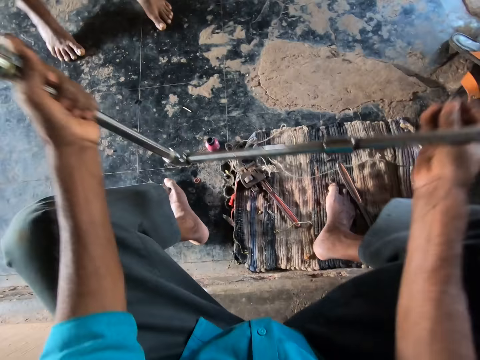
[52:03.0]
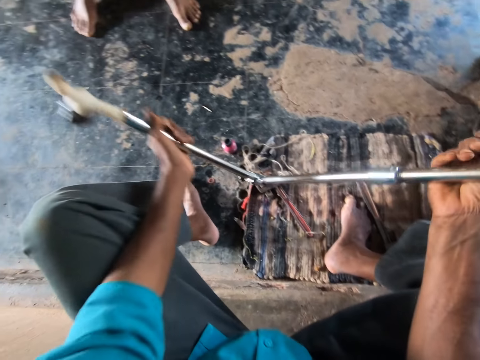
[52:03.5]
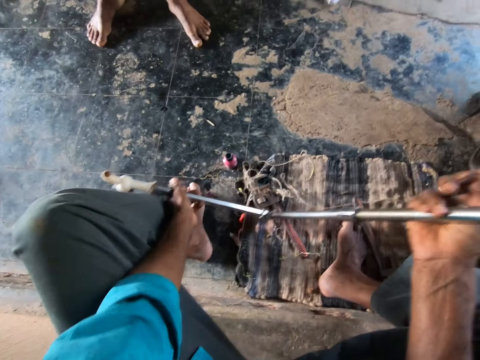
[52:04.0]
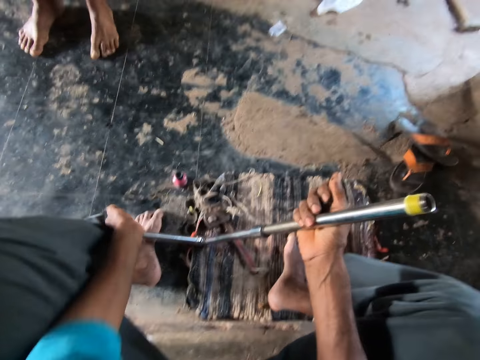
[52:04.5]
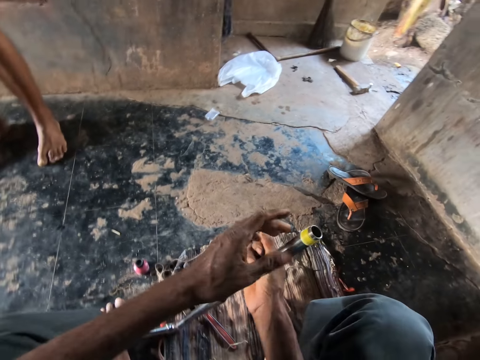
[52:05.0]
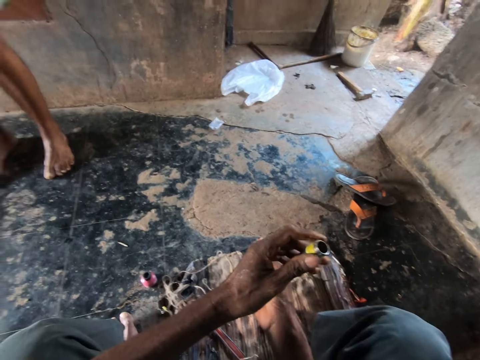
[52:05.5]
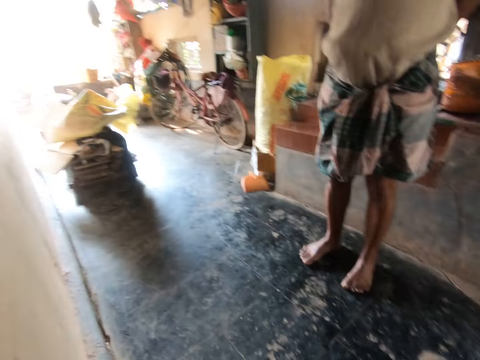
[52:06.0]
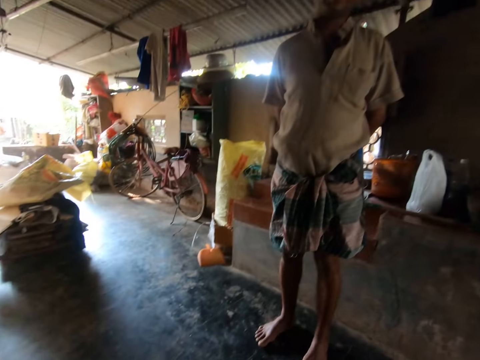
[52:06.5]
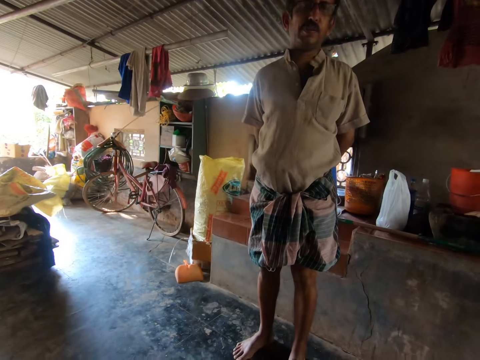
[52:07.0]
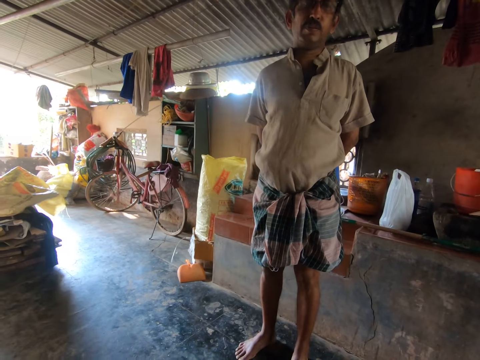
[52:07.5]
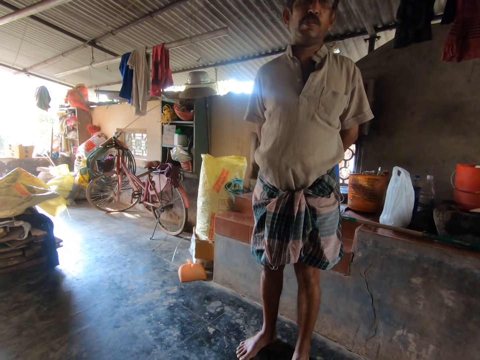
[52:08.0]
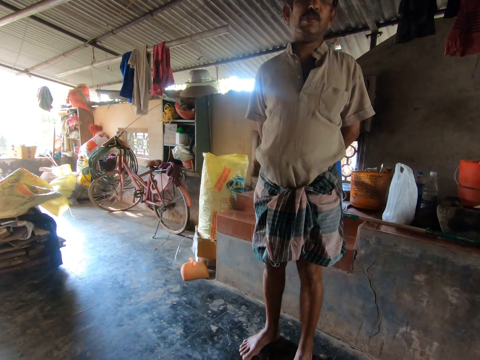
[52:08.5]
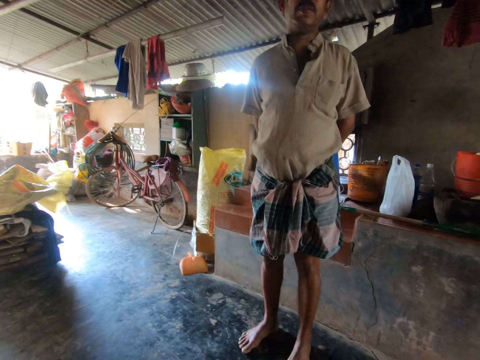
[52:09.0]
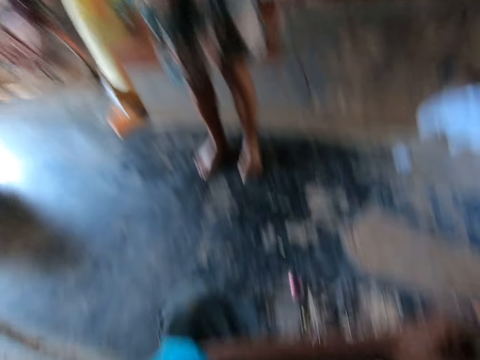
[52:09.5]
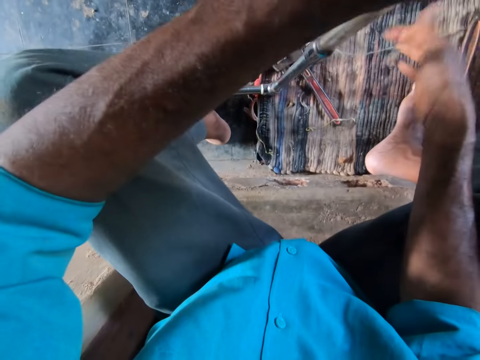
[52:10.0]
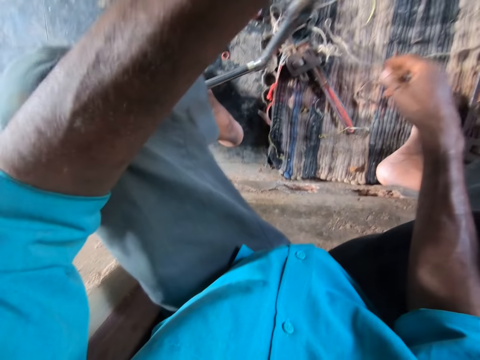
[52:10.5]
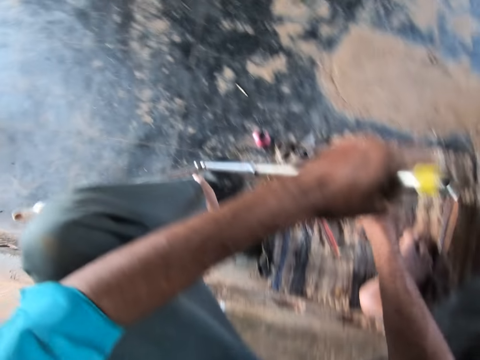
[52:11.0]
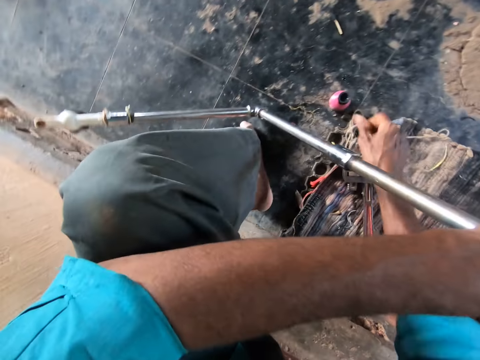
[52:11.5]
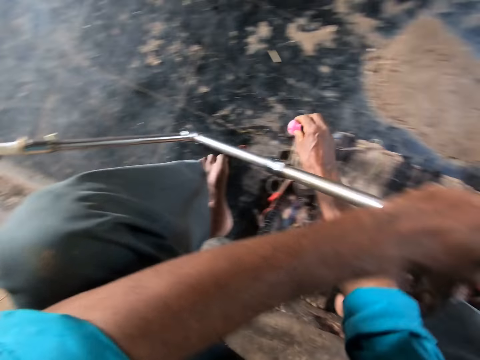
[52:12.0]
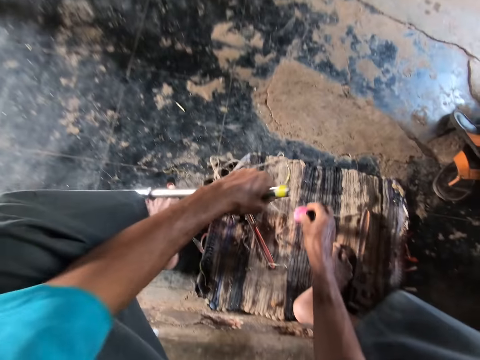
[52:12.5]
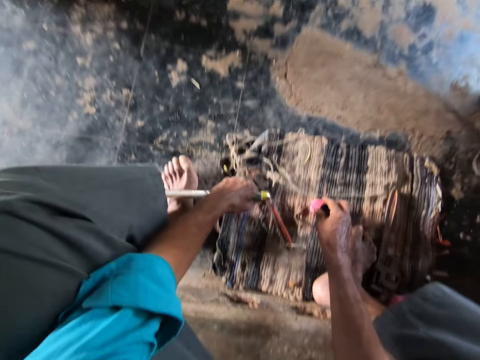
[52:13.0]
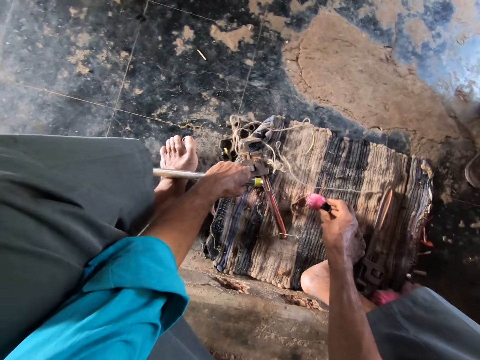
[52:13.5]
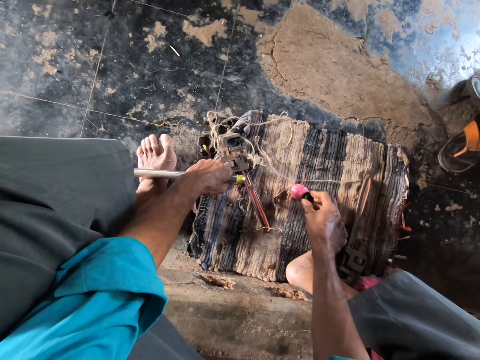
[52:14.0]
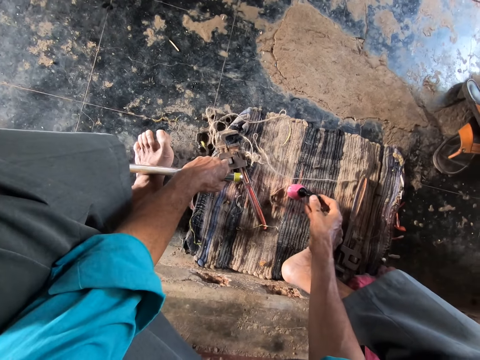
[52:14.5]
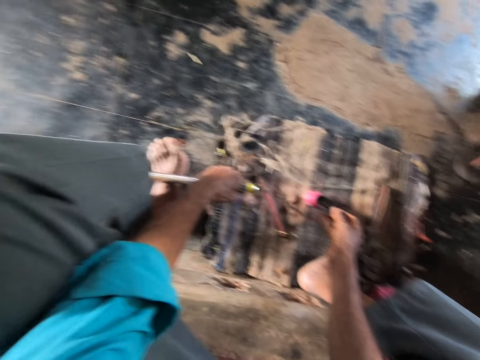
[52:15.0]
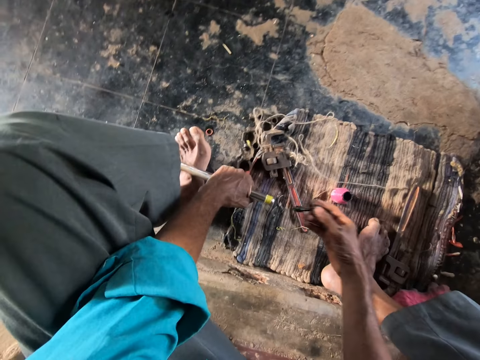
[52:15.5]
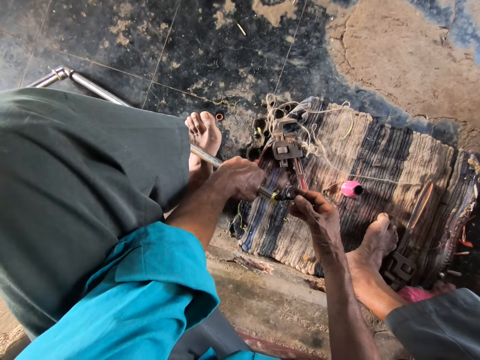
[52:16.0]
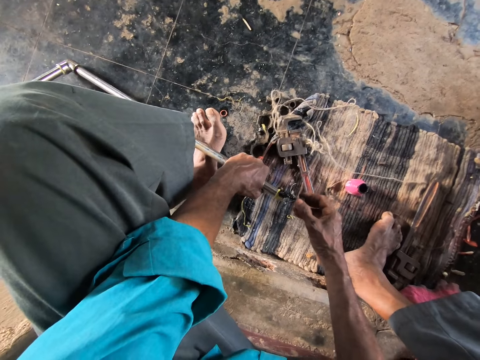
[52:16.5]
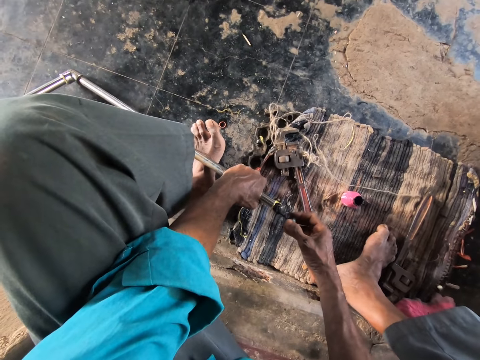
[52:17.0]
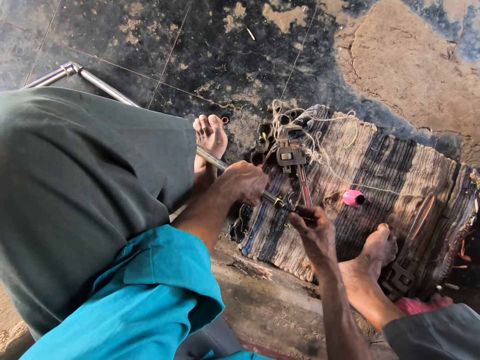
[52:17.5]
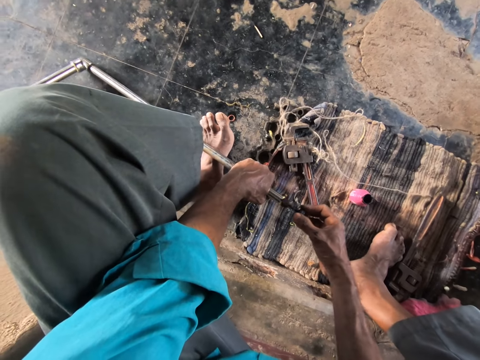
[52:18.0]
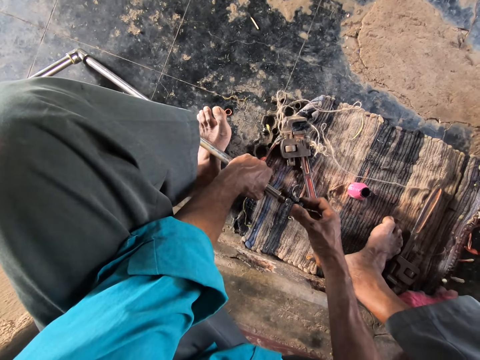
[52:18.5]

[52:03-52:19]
The camera wearer supports the pipe with his right hand. He puts the pipe on the ground. He holds the pipe tip with his left hand. He talks with a man. He looks around. He grabs the gum container from the floor with his right hand. He moves the lubricant. He lowers the pipe towards the floor with his left hand. He grabs the applicator brush from the gum container with his right hand. He applies the gum round the pipe tip with the applicator brush in his right hand. He talks with the man.

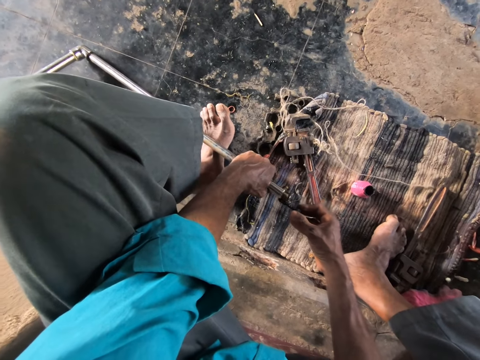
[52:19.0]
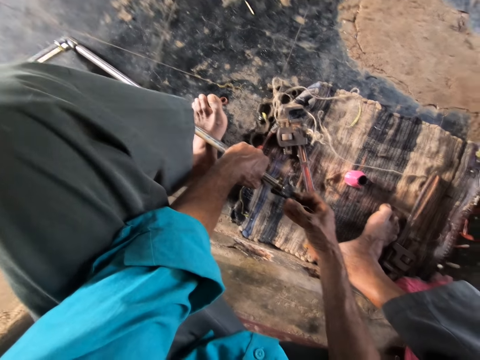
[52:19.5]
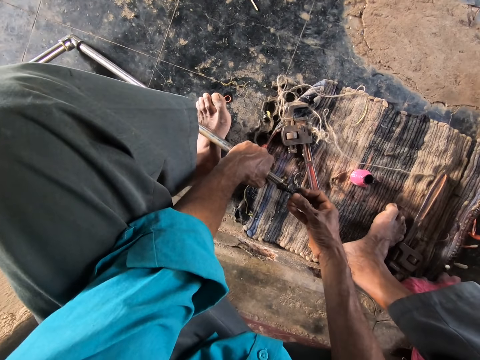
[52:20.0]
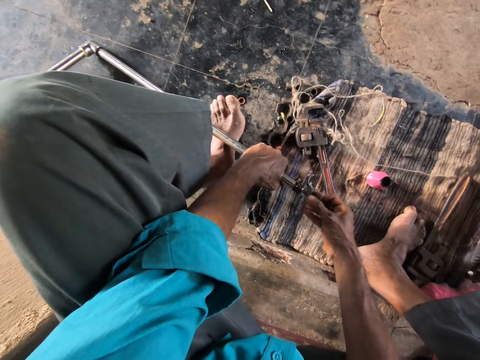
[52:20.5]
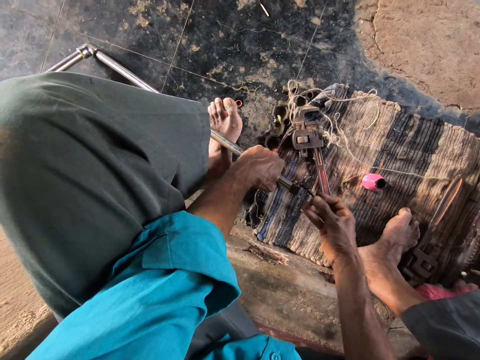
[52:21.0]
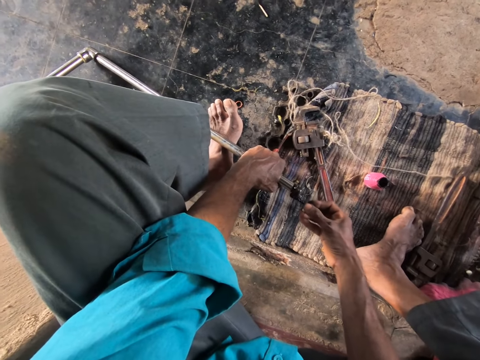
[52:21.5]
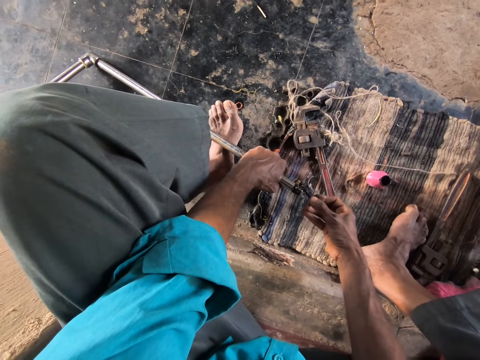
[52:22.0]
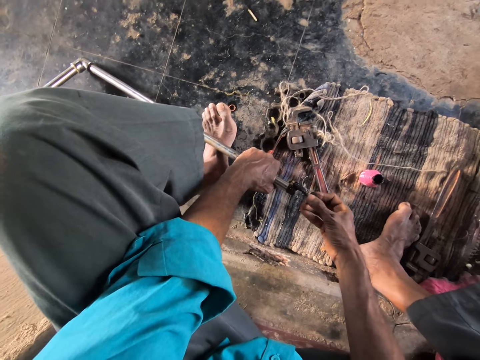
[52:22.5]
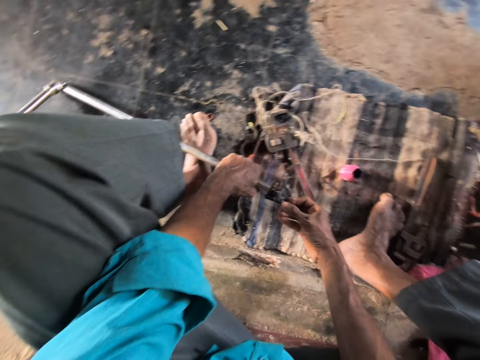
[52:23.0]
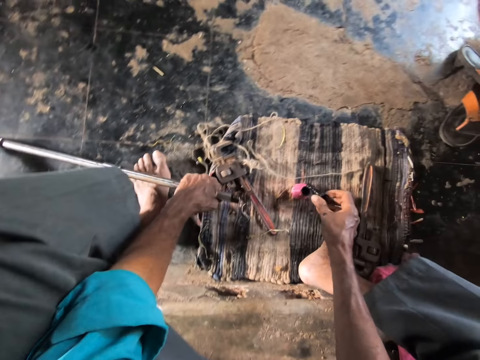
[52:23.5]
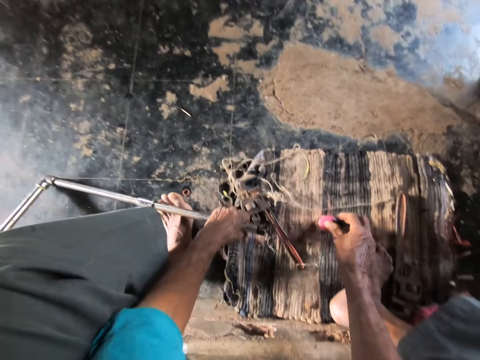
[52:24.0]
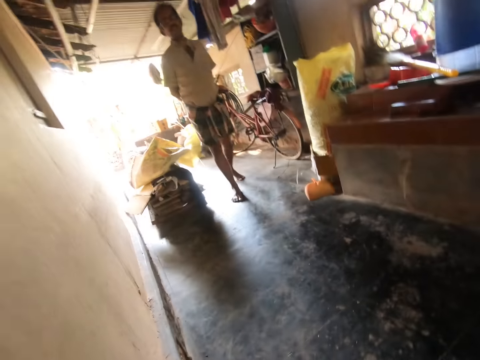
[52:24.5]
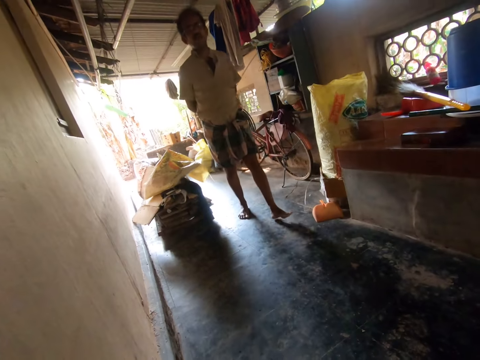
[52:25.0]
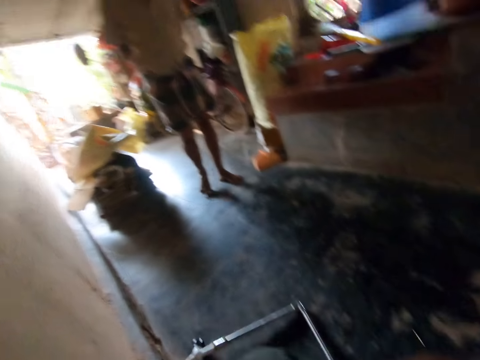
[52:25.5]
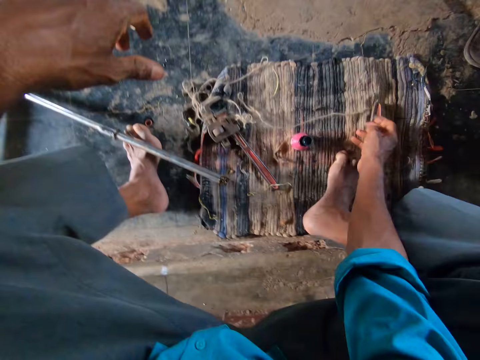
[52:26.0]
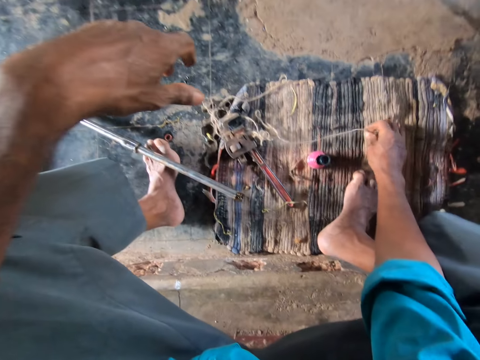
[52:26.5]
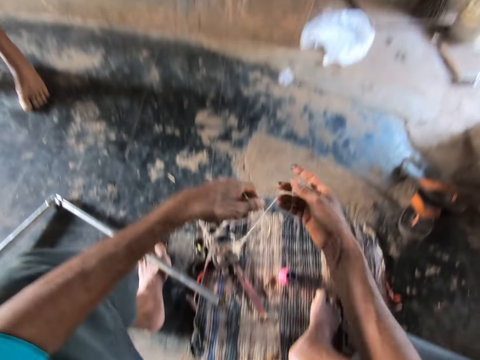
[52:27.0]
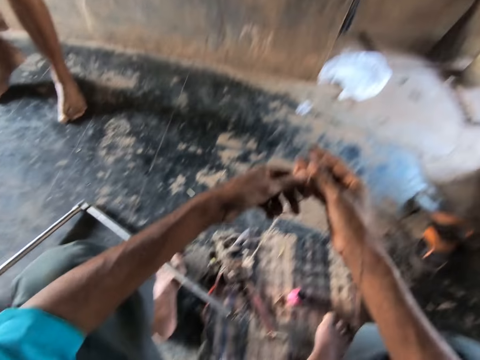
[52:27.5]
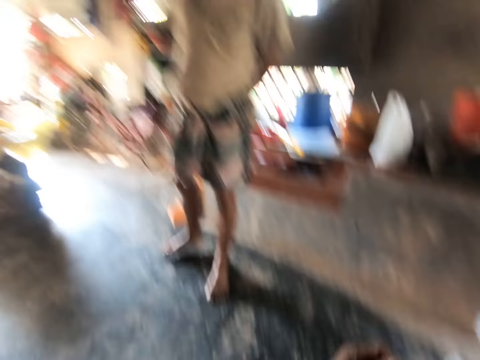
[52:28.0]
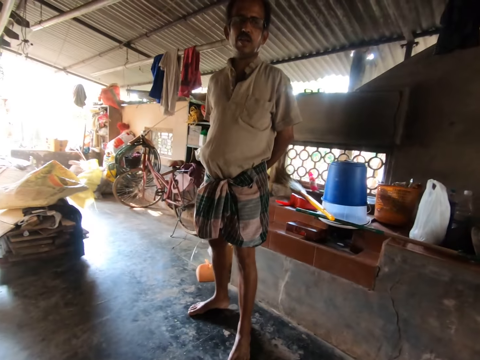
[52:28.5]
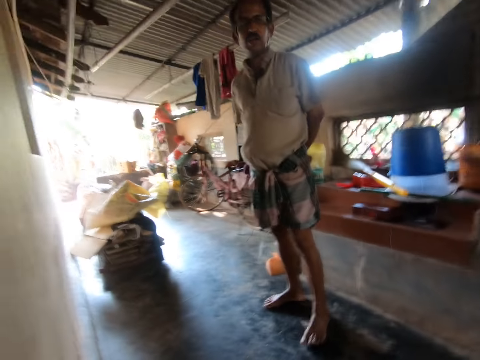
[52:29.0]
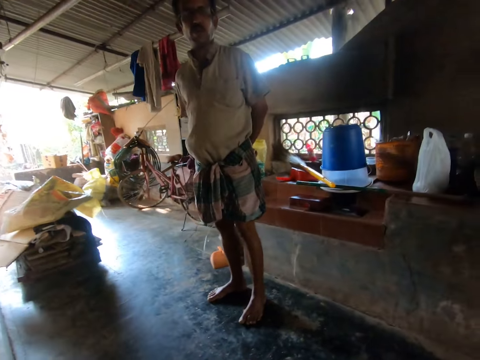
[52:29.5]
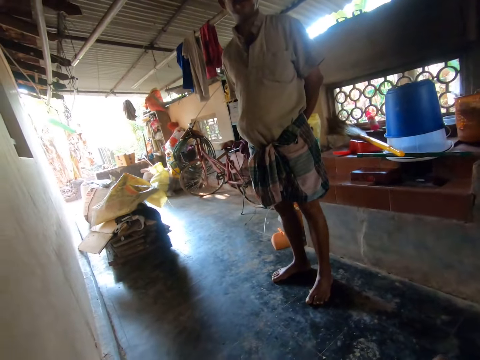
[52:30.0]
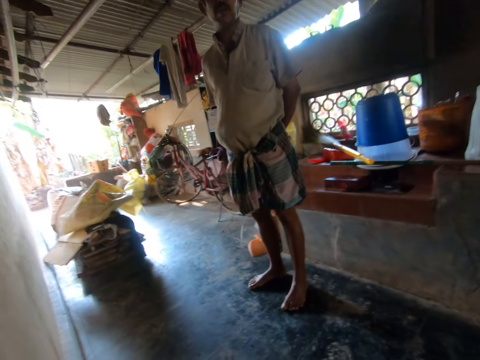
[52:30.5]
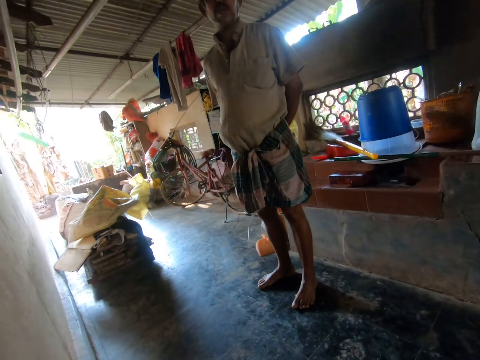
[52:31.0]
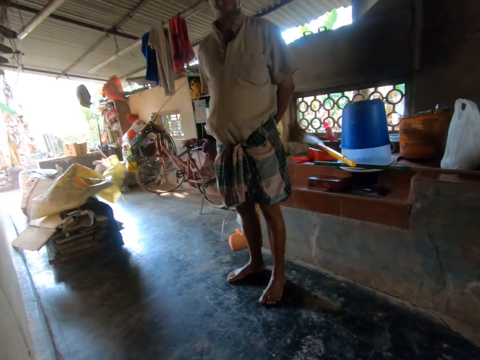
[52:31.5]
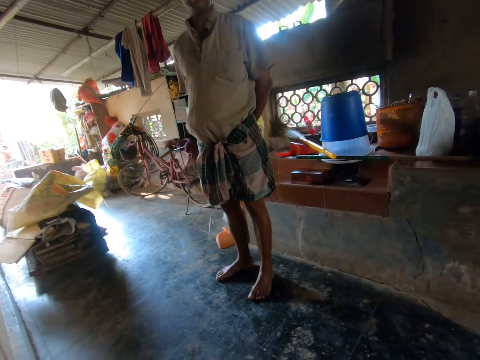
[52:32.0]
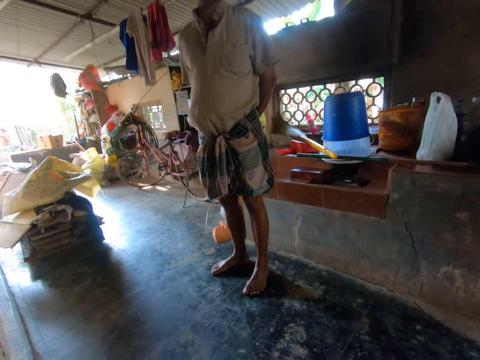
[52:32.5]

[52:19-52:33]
The camera wearer covers the gum container with the applicator brush in his right hand. He dips the lubricant brush in the lubricant. A man walks towards the camera wearer. The camera wearer looks around. The man walks on the veranda. The camera wearer looks around. He picks up a thread from the floor with his right hand. He looks around. He talks with the man.
